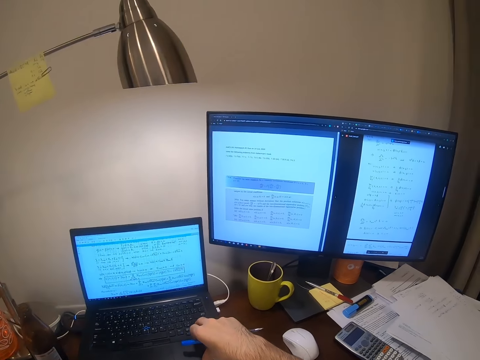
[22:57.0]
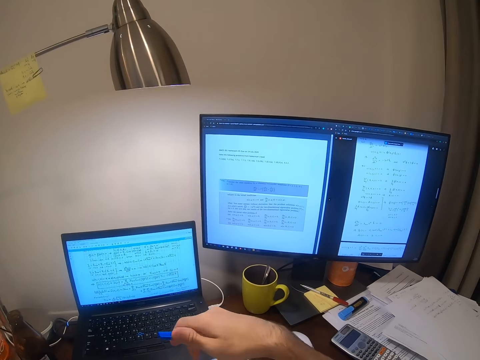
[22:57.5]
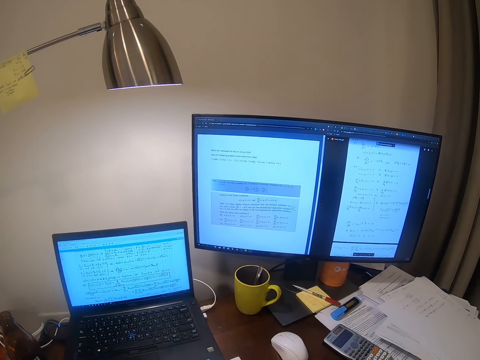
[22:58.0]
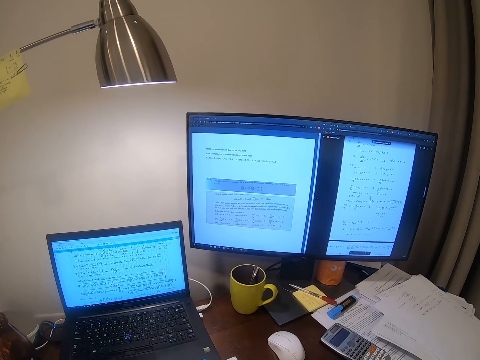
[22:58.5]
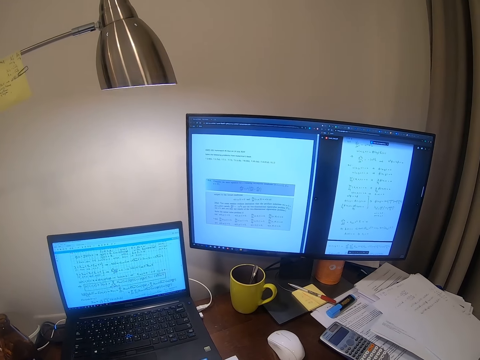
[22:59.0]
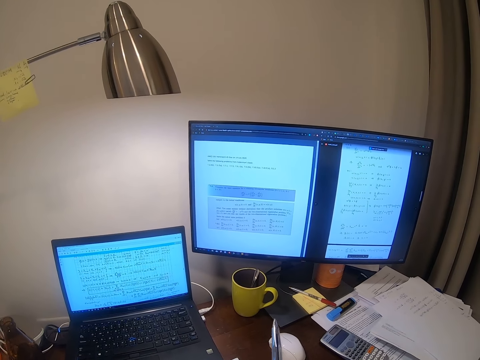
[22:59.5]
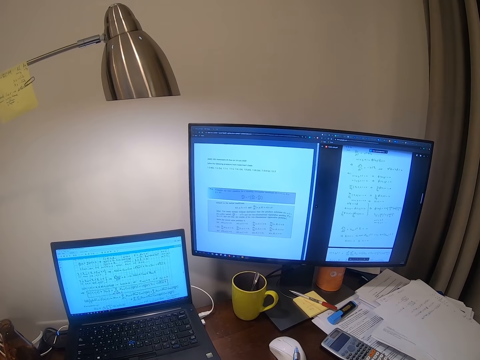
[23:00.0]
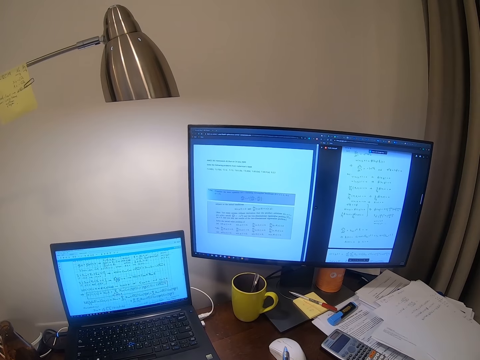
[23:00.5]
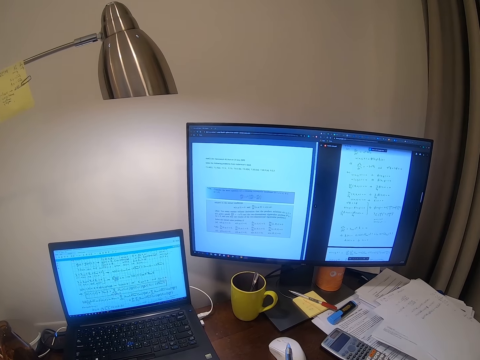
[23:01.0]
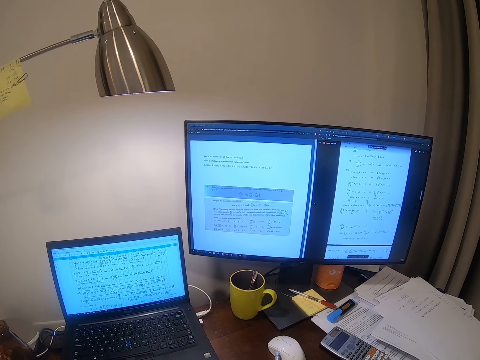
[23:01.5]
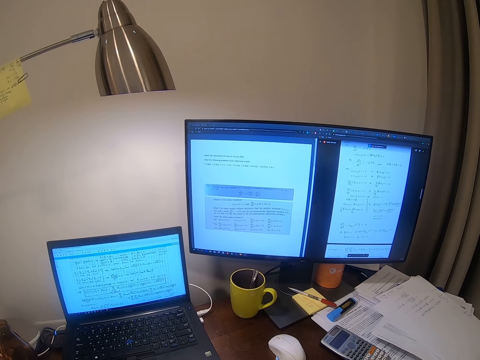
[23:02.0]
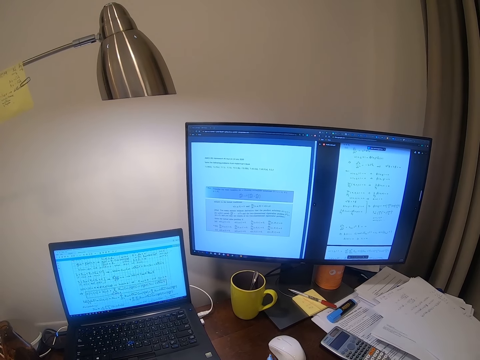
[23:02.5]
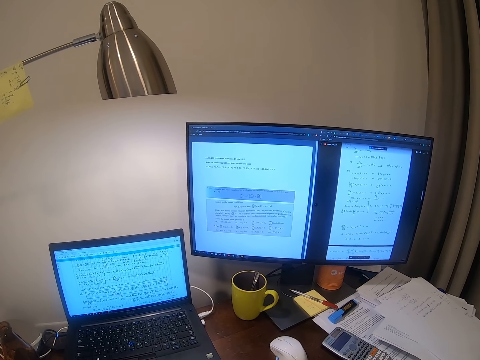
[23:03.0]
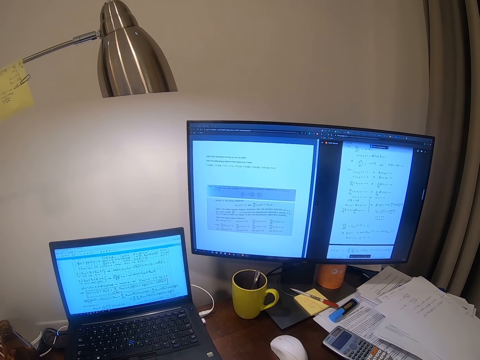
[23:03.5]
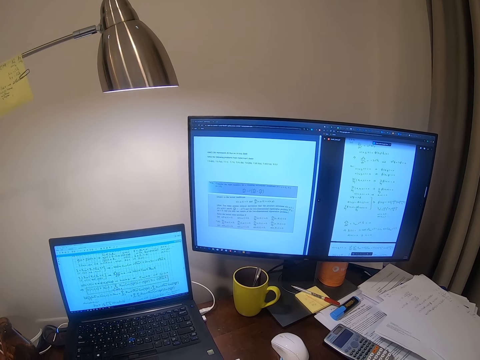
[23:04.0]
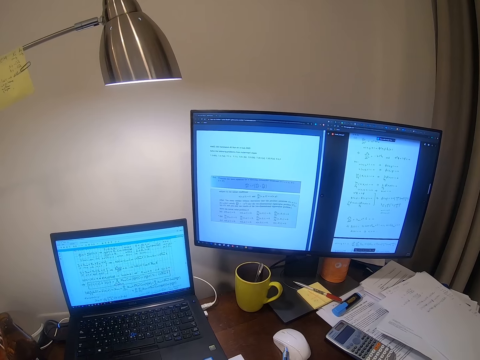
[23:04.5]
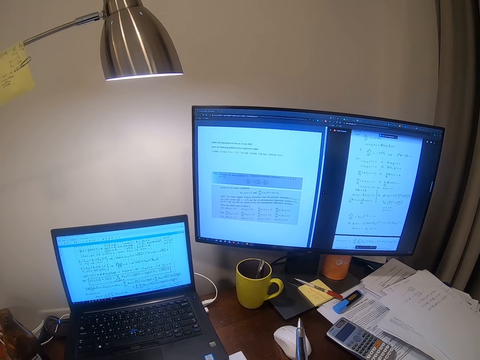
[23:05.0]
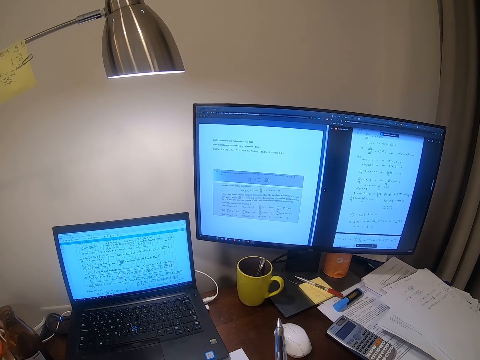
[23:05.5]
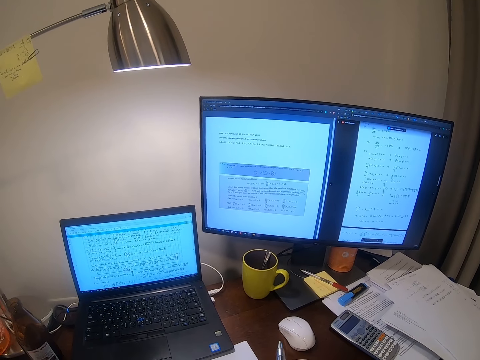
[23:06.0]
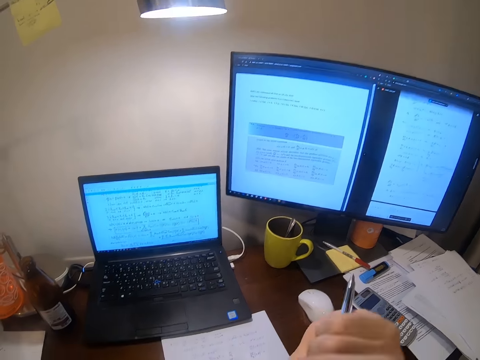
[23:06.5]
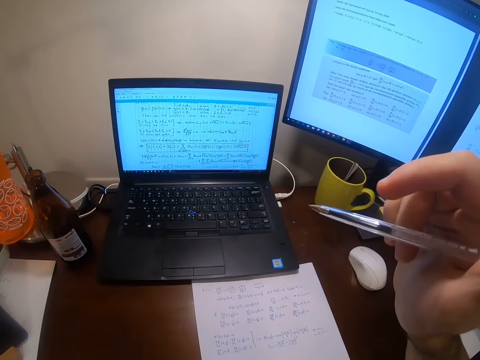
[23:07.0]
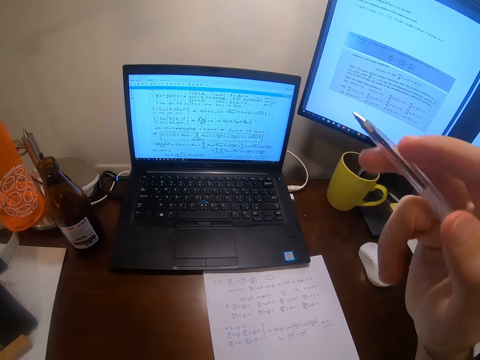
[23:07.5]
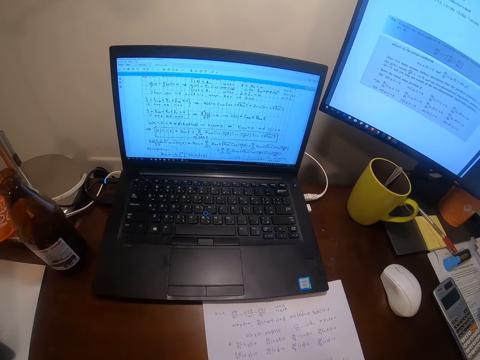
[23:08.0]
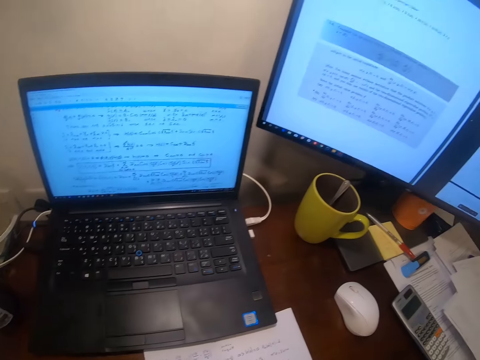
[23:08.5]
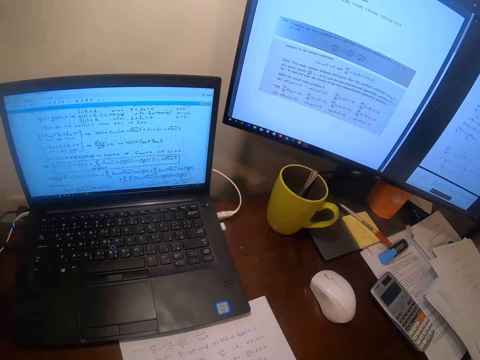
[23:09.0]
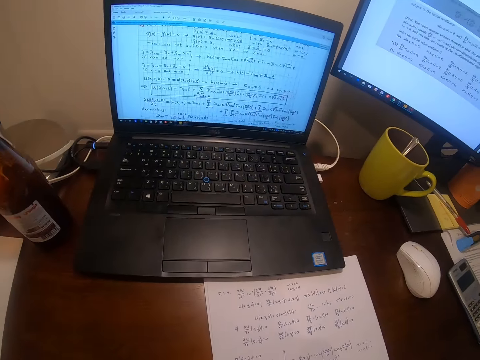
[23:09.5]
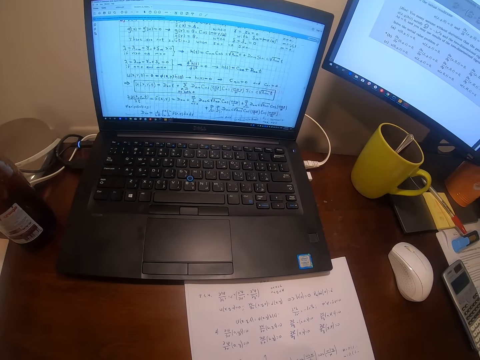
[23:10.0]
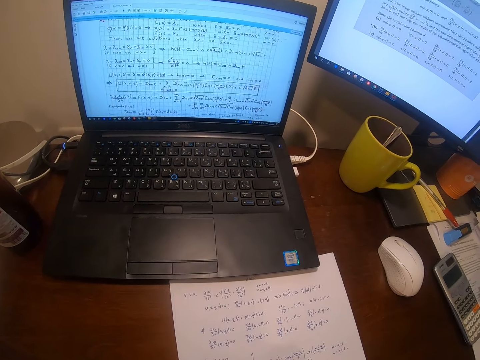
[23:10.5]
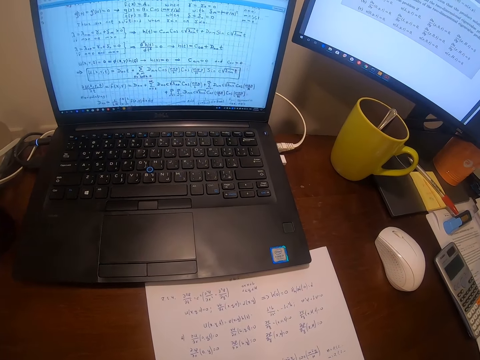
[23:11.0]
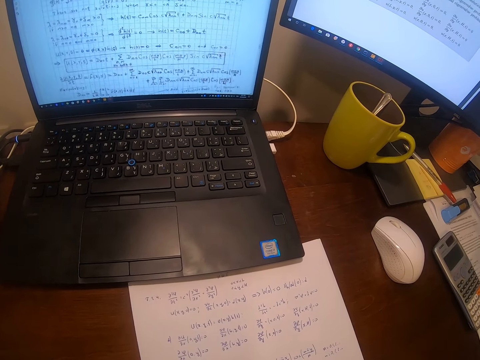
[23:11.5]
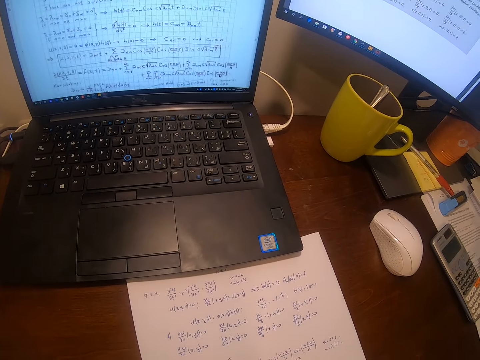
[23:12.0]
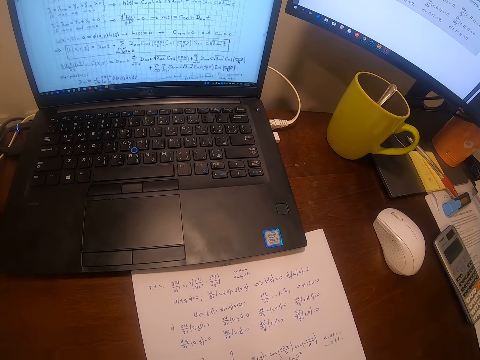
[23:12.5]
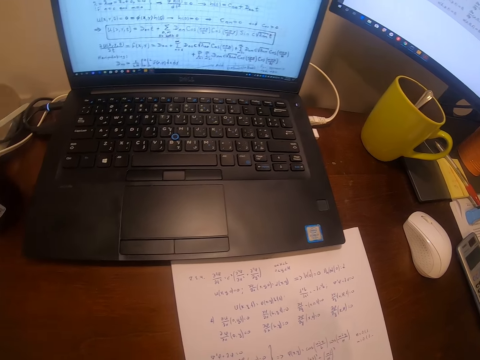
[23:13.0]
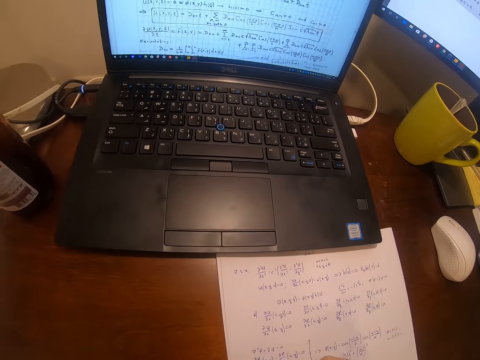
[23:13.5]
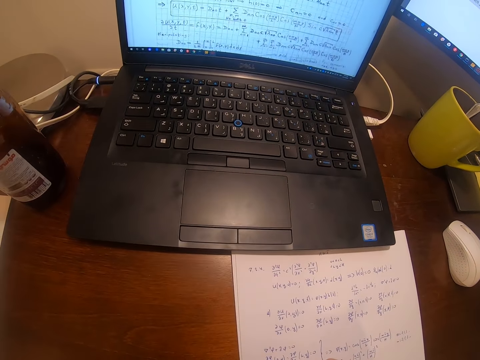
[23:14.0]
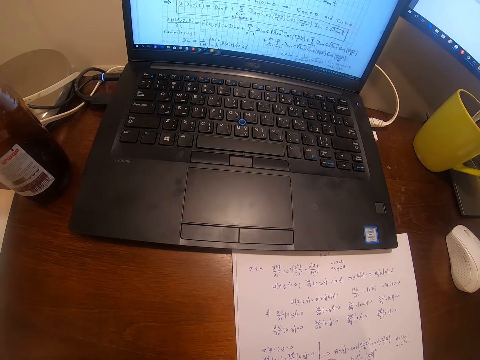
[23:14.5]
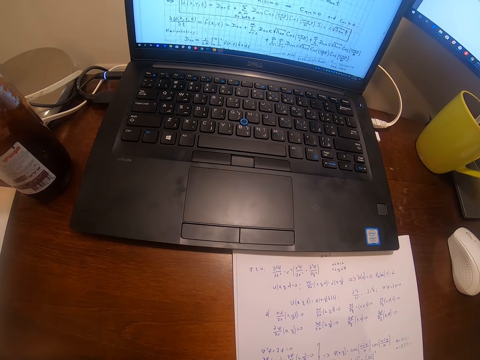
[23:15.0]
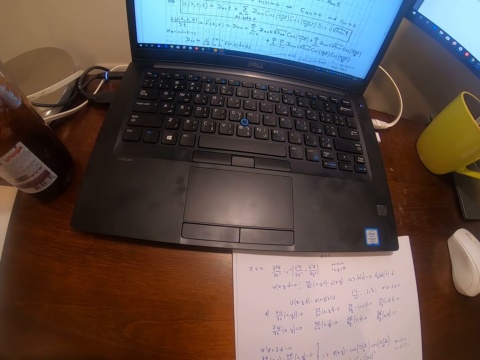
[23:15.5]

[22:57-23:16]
The camera wearer raises a hand. They hold the pen. They write on the sheet of paper.

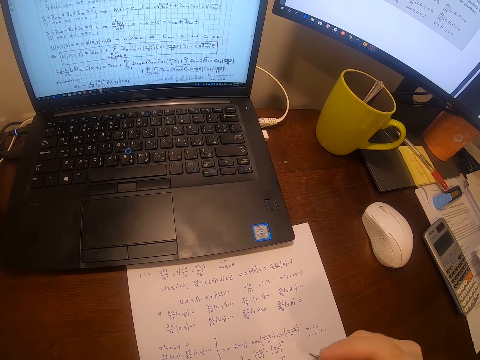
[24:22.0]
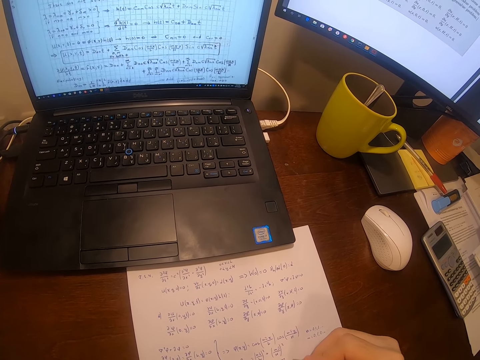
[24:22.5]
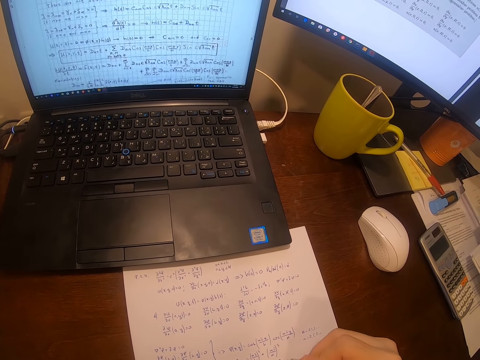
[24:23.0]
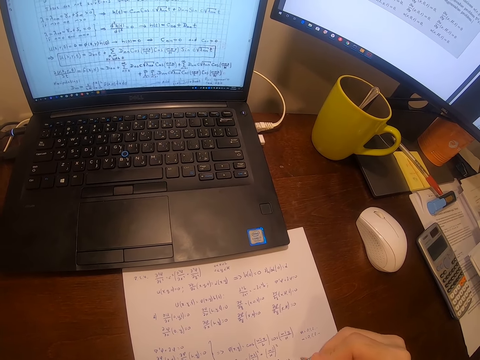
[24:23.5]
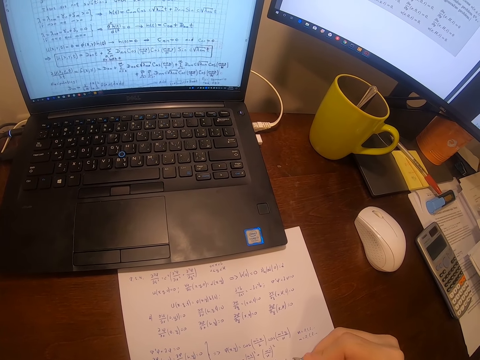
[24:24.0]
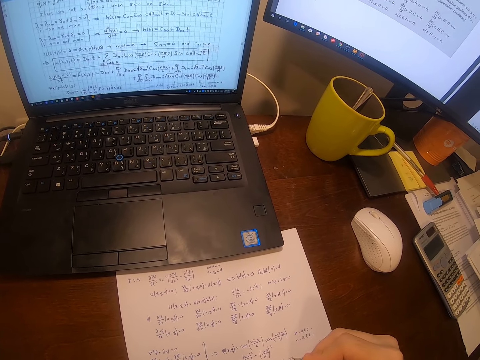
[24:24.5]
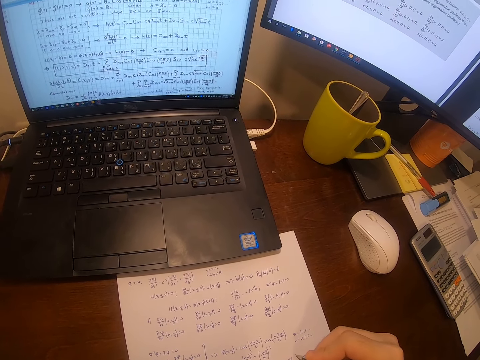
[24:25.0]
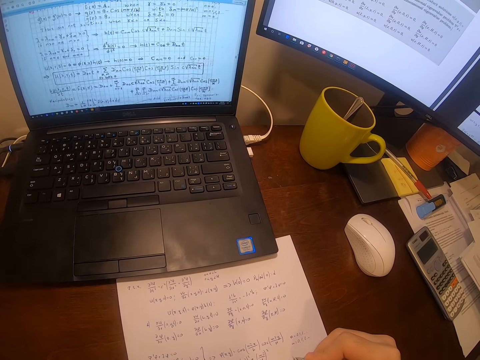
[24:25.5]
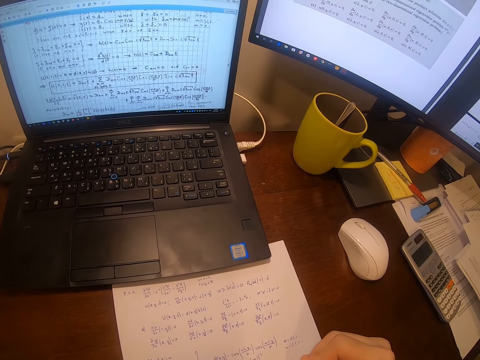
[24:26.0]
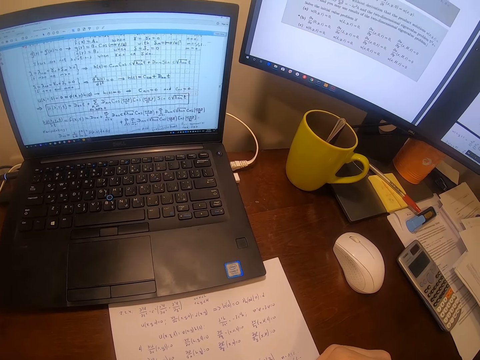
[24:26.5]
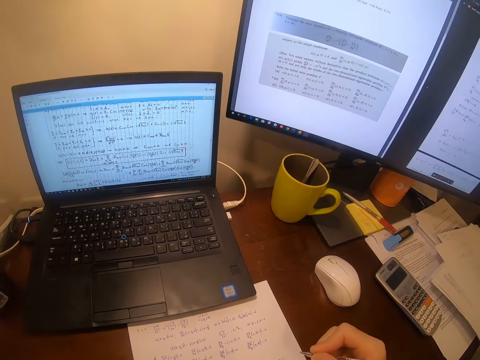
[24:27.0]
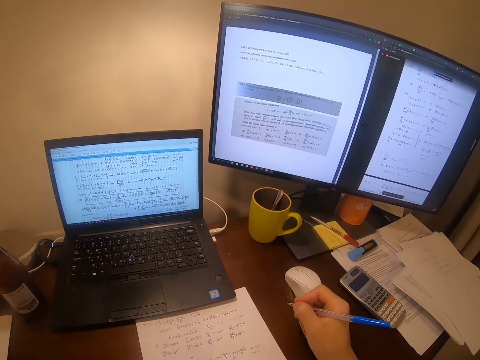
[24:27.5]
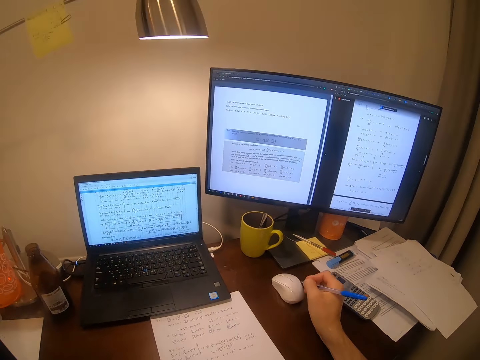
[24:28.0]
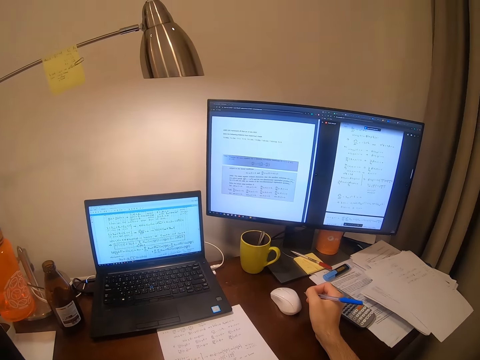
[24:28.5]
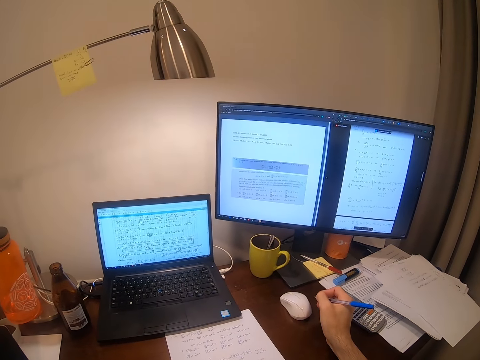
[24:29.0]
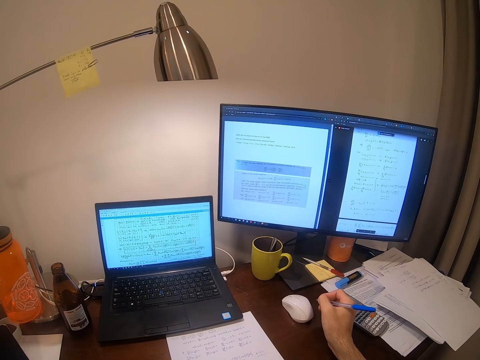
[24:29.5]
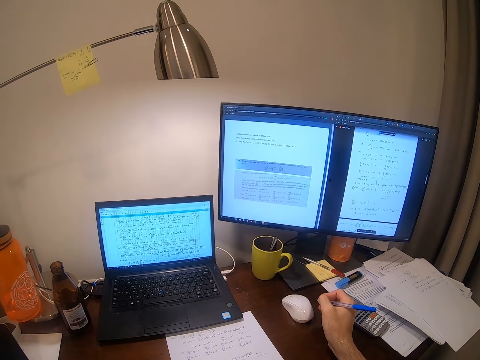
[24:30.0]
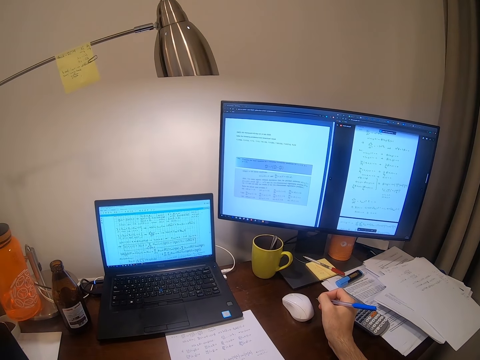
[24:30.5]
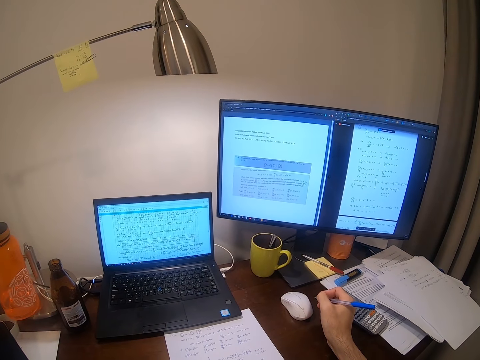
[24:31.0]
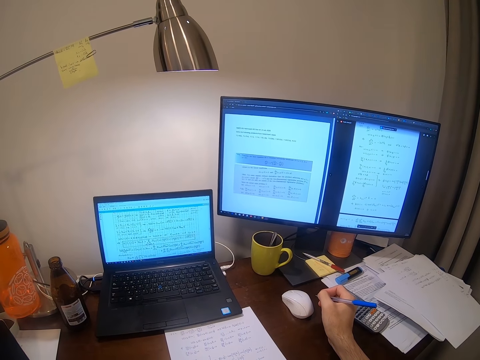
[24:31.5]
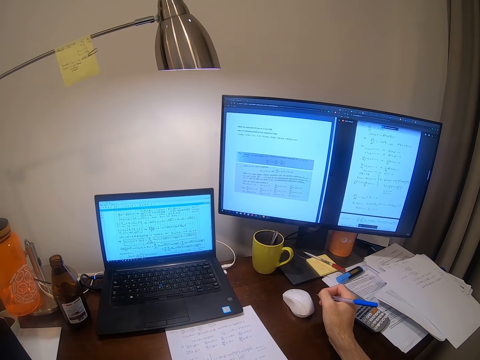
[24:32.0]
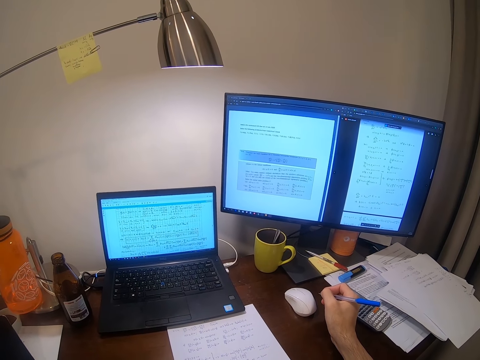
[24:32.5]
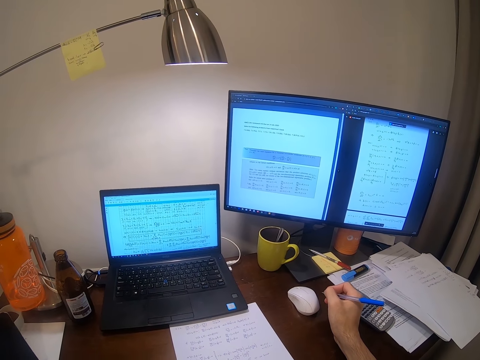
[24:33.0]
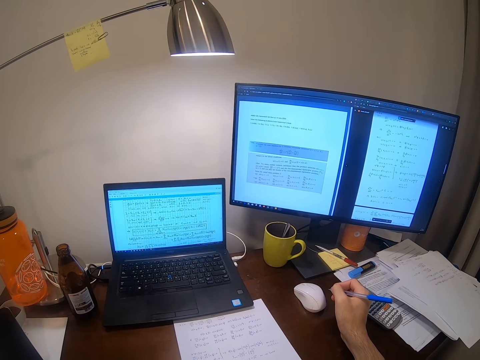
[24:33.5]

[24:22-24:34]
The camera wearer writes. They hold the pen.
